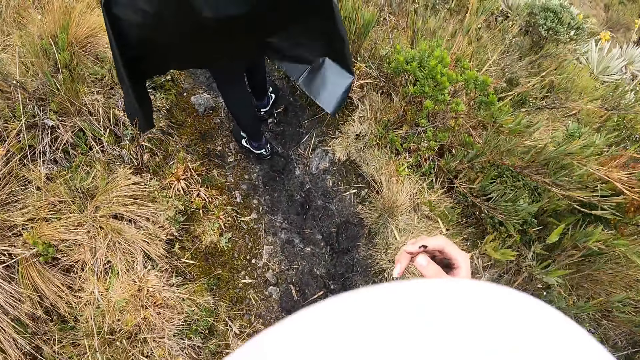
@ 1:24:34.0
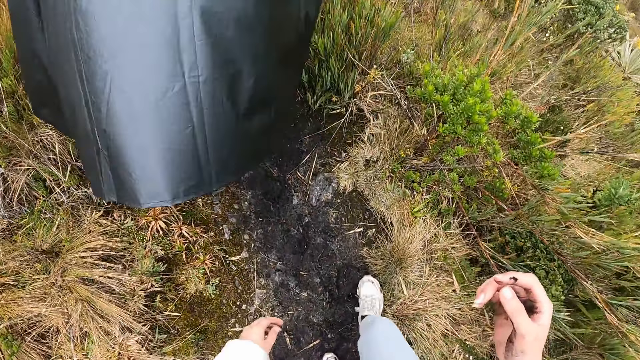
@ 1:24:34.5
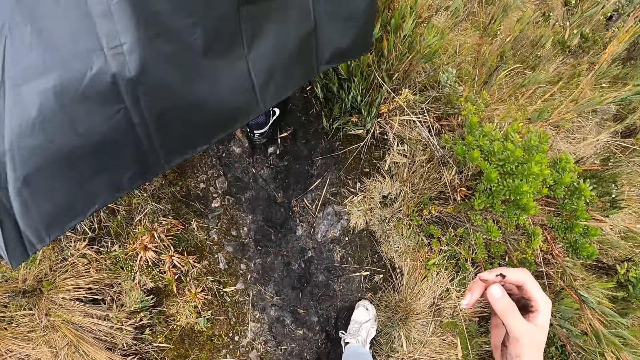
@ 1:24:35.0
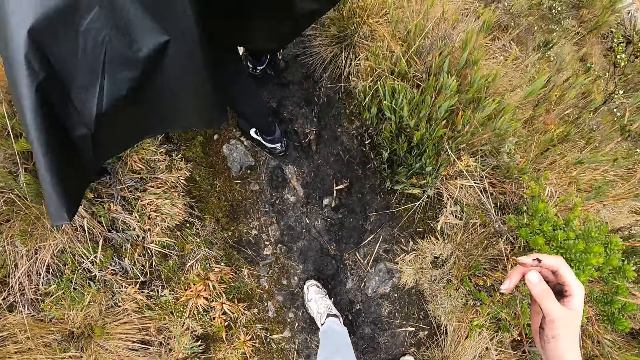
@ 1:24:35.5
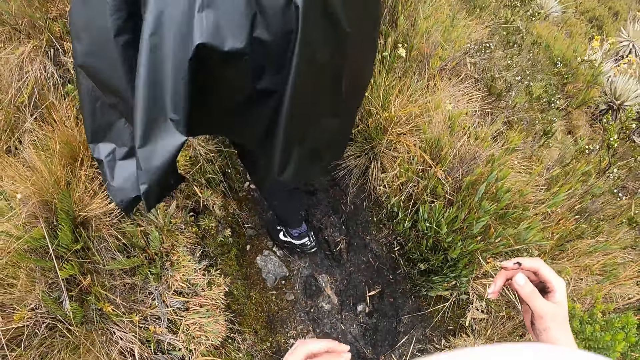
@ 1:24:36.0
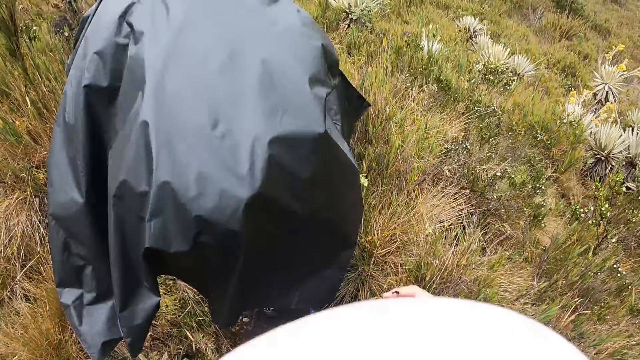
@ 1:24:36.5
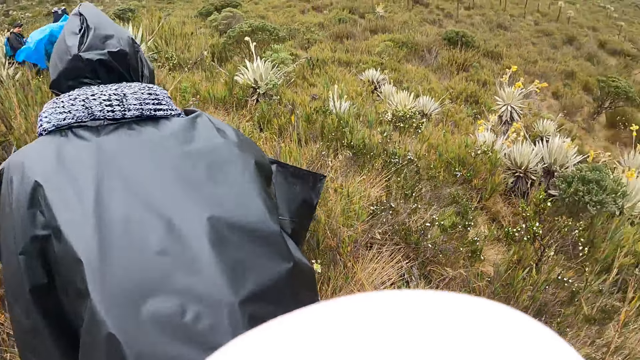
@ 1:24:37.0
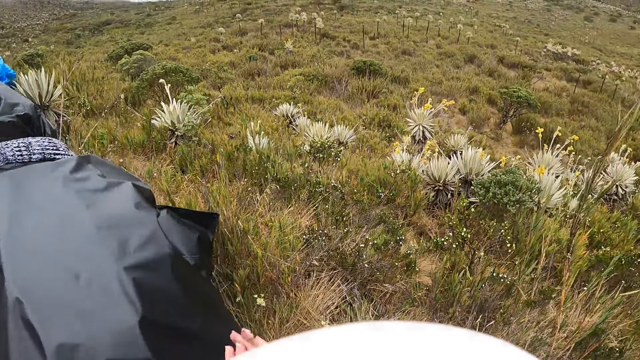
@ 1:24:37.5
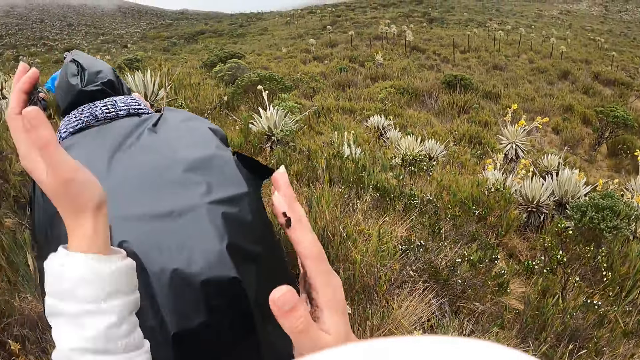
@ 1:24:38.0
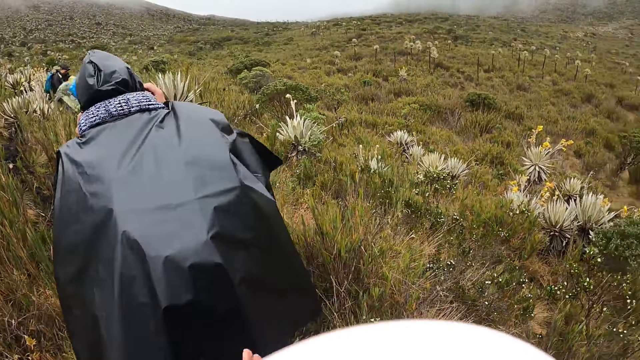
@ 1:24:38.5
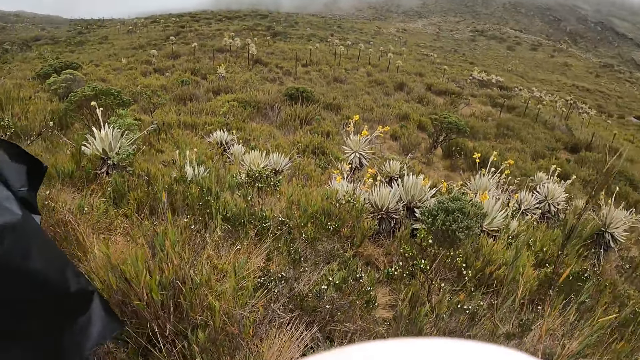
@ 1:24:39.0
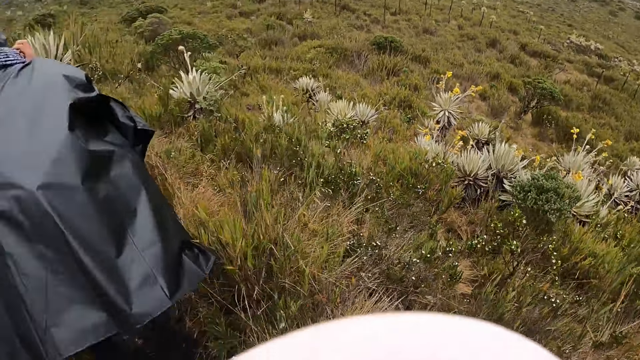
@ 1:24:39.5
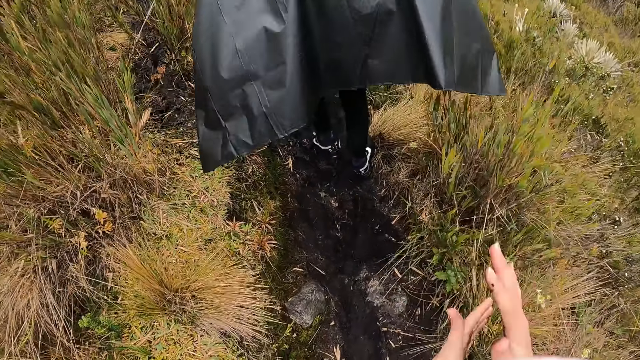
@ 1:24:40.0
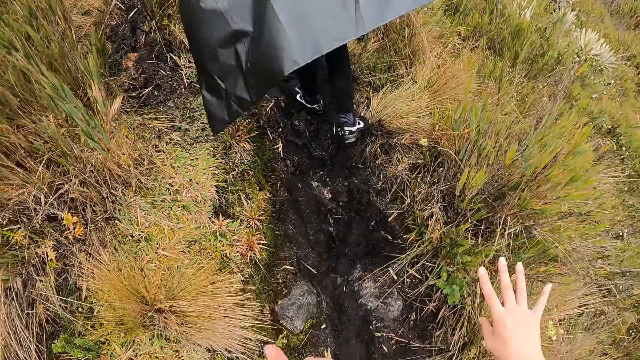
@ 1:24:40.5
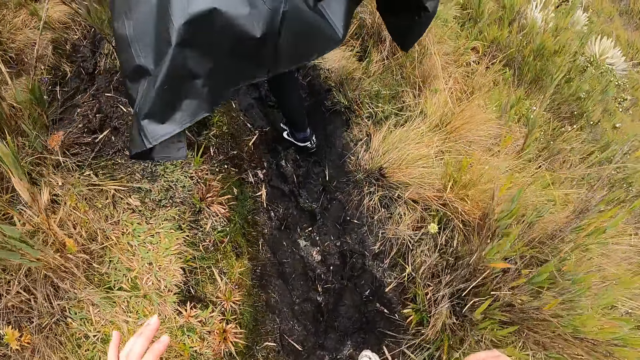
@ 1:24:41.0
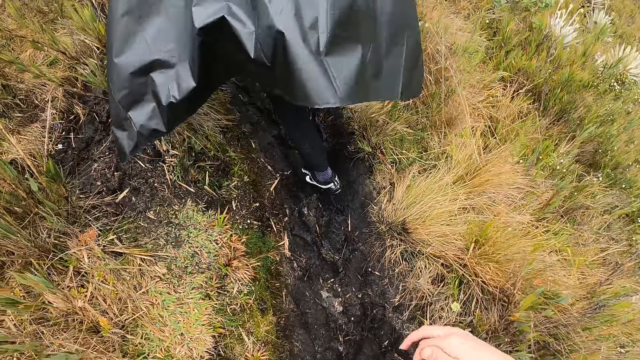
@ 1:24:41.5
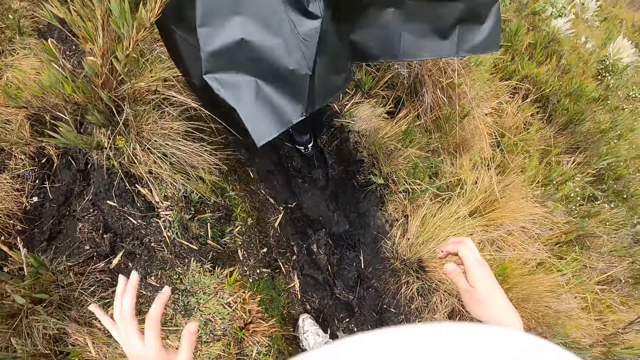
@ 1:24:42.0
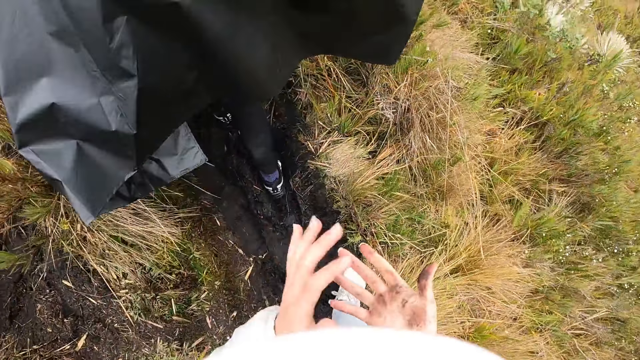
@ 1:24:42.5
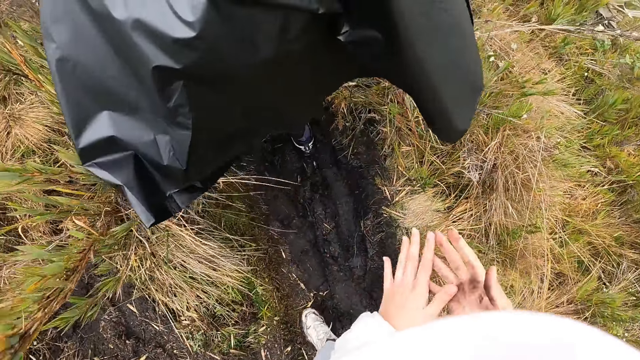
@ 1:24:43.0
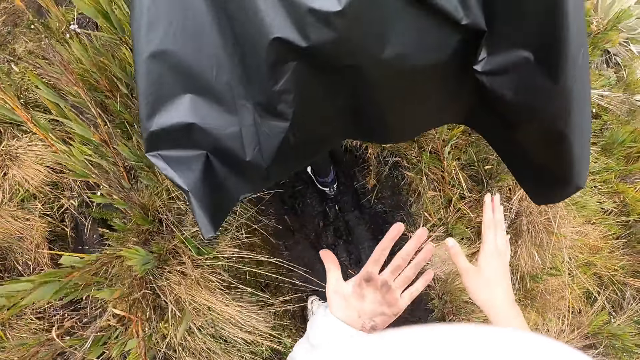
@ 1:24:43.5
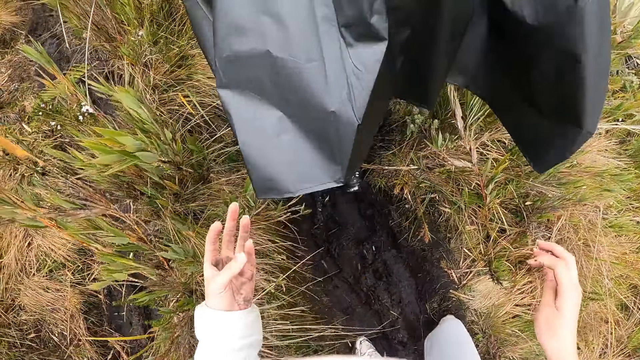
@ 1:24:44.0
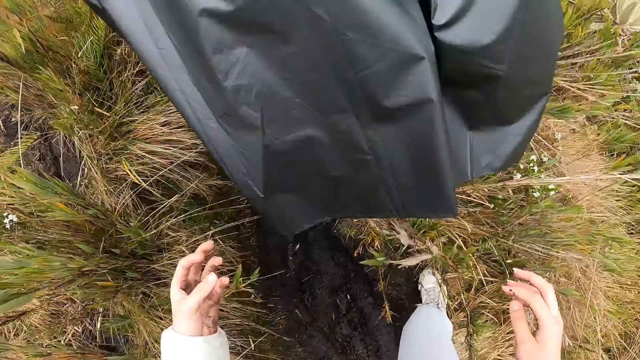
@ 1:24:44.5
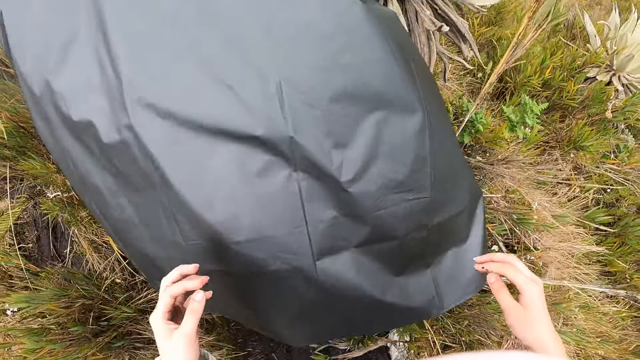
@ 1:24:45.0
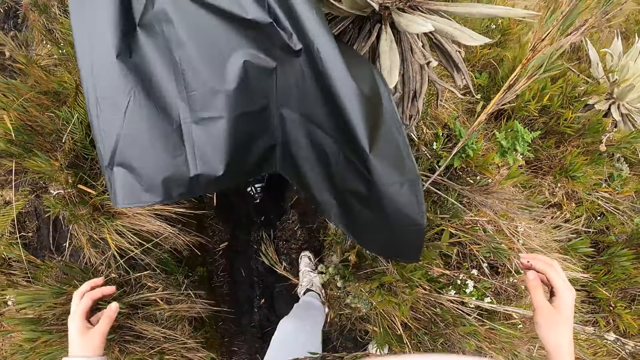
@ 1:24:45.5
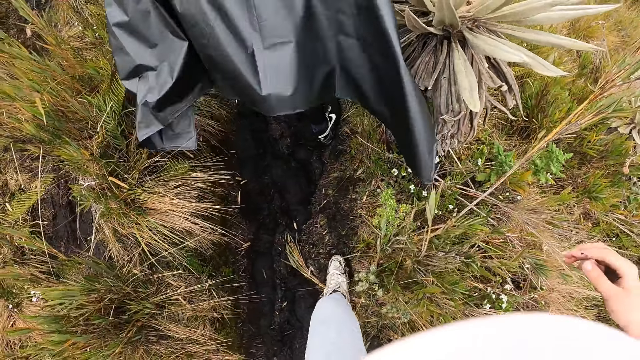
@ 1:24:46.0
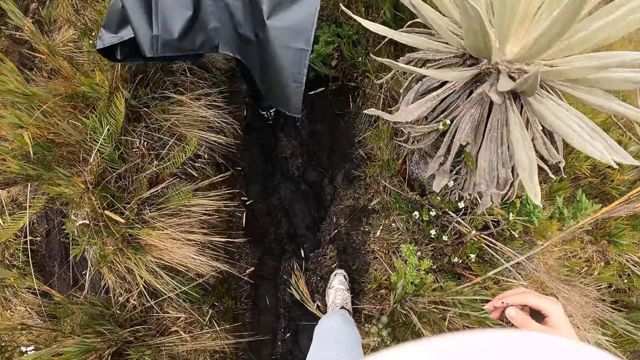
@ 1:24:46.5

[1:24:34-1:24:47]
The camera wearer dusts both palms together. A person walks around. The camera wearer rubs hands. They walk around. They rub hands. They walk around.

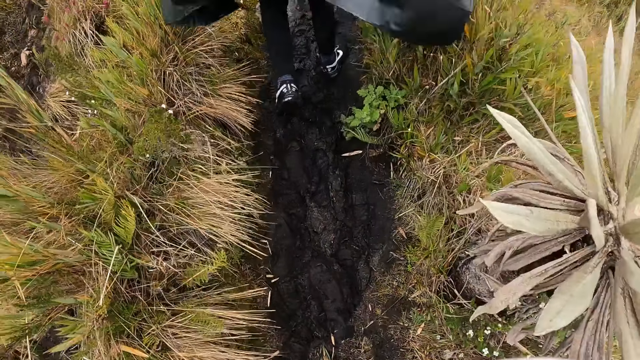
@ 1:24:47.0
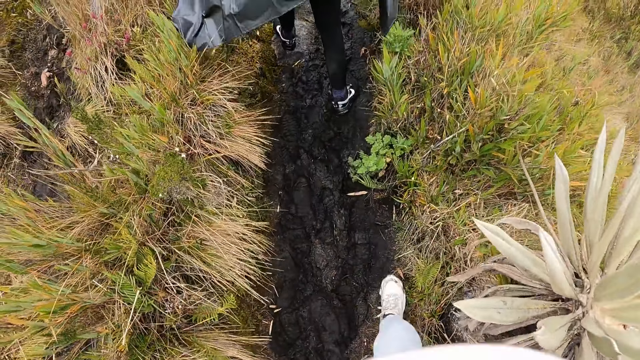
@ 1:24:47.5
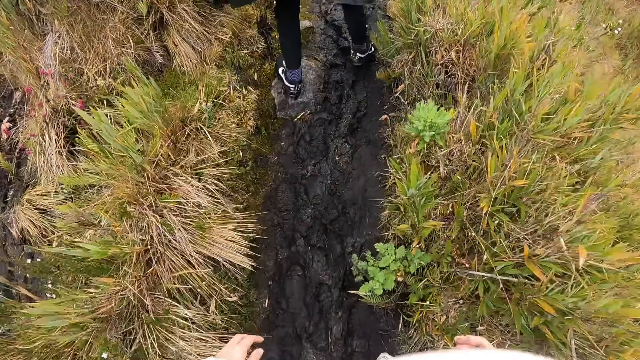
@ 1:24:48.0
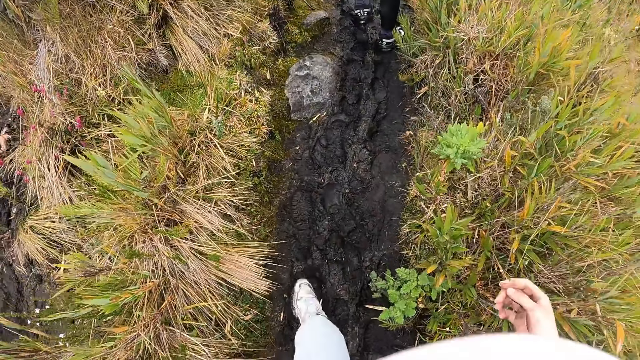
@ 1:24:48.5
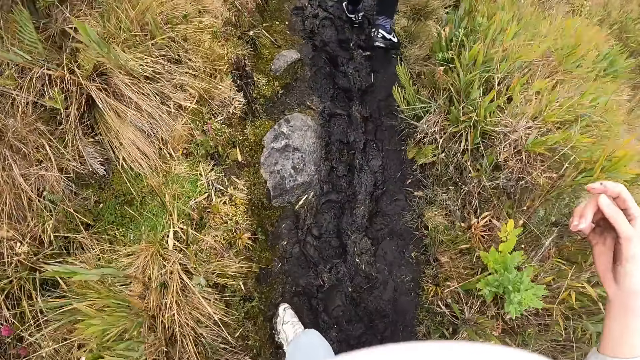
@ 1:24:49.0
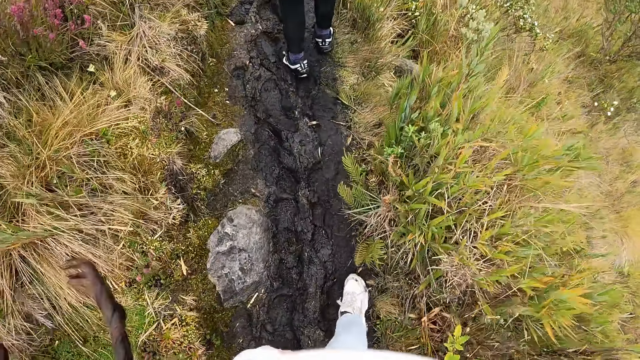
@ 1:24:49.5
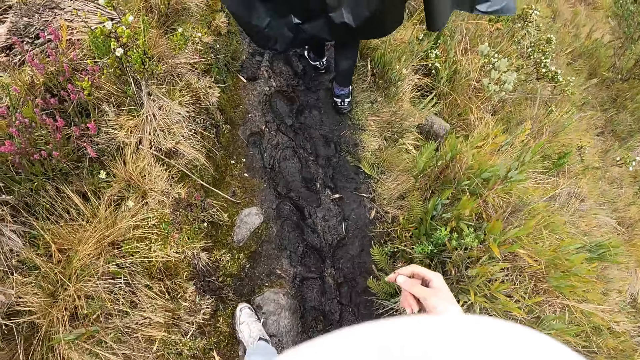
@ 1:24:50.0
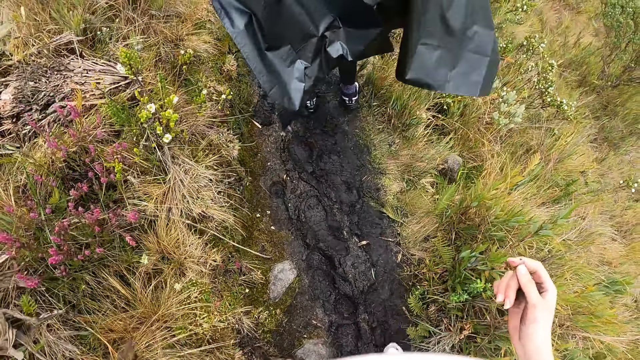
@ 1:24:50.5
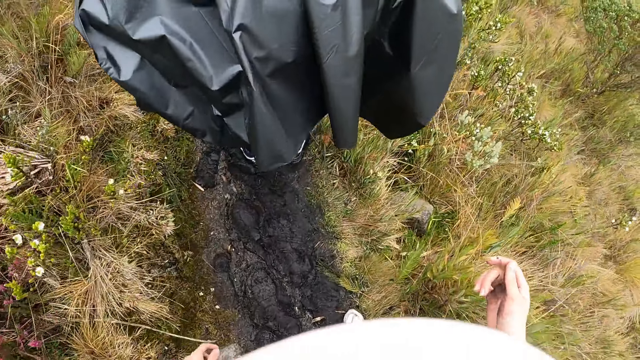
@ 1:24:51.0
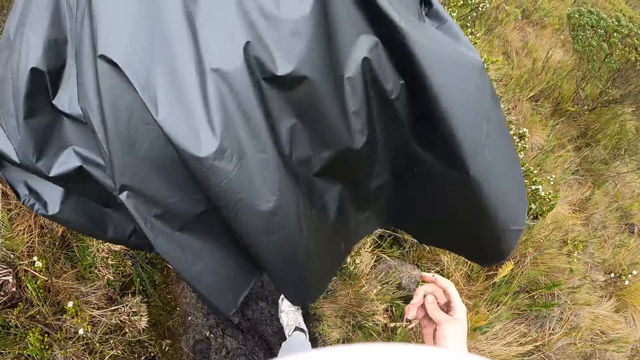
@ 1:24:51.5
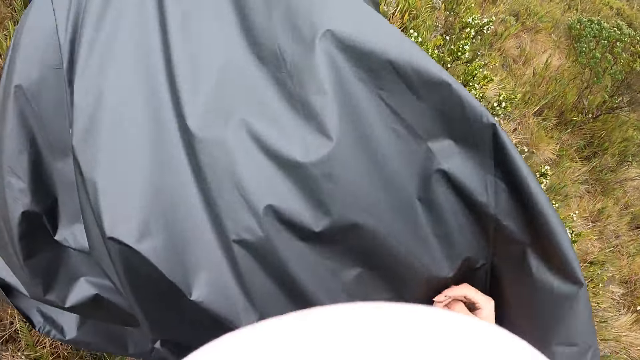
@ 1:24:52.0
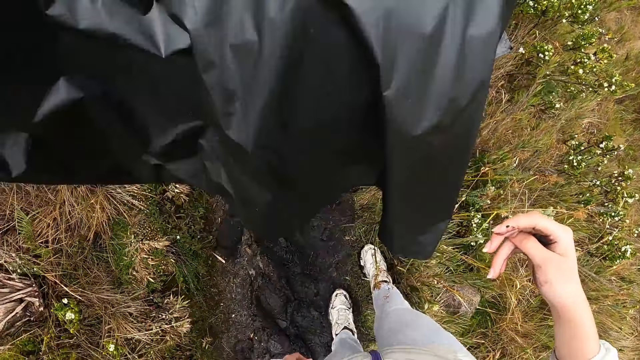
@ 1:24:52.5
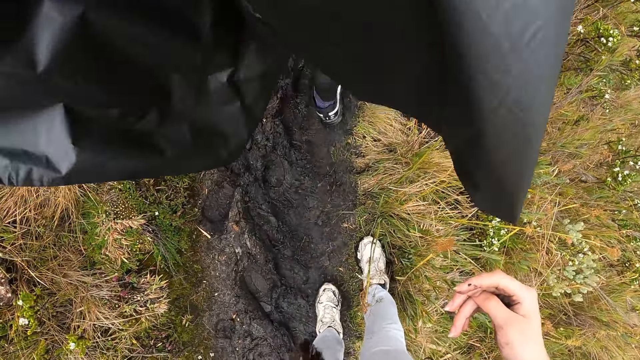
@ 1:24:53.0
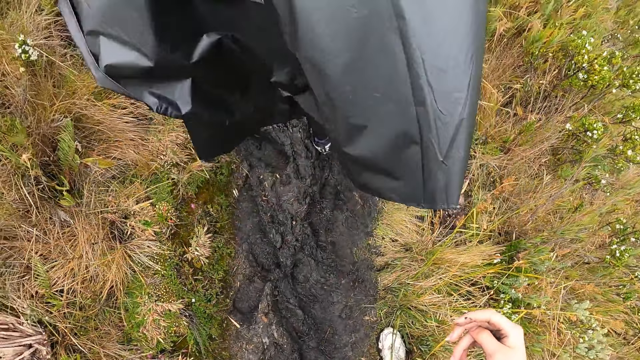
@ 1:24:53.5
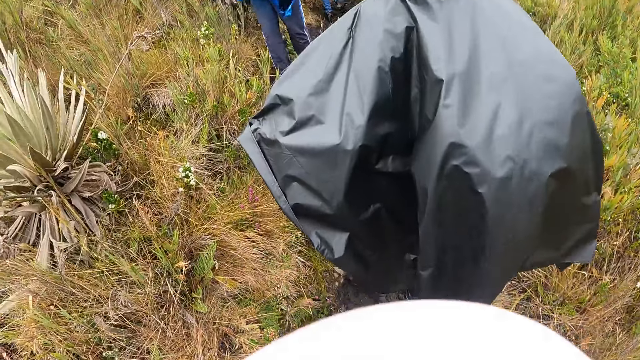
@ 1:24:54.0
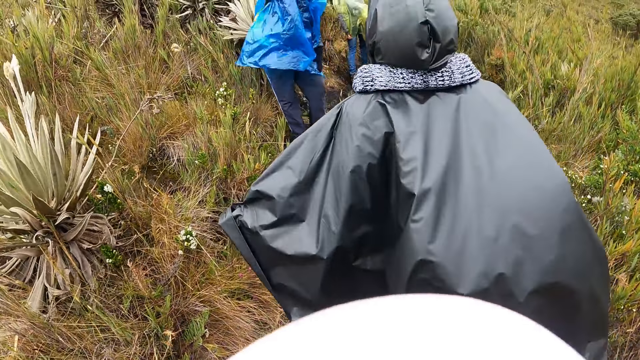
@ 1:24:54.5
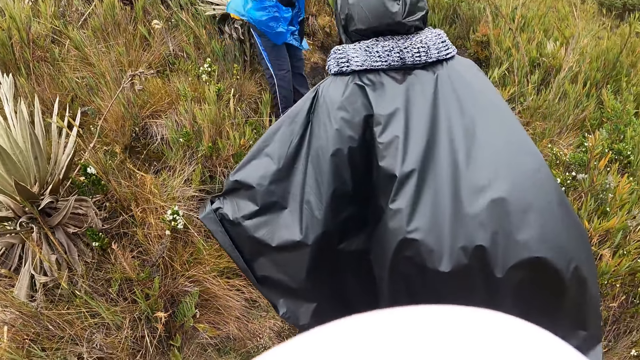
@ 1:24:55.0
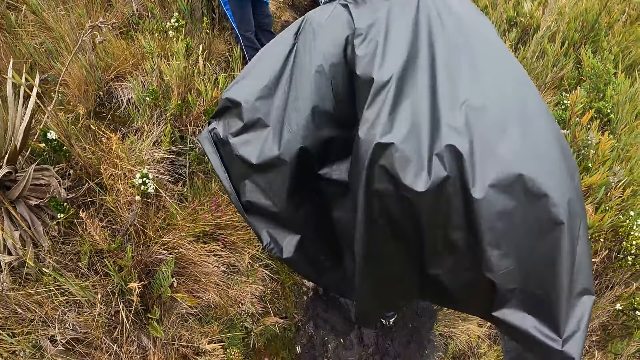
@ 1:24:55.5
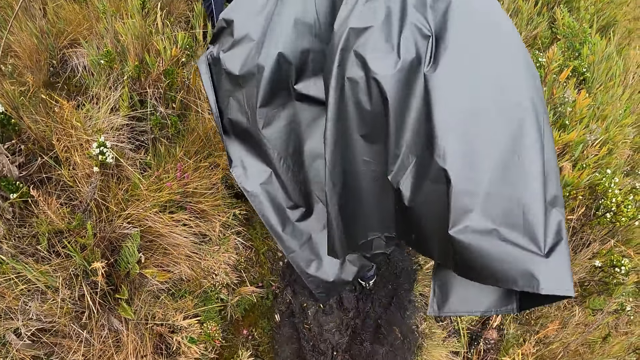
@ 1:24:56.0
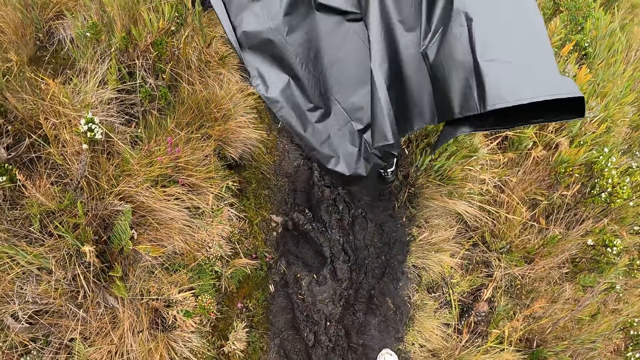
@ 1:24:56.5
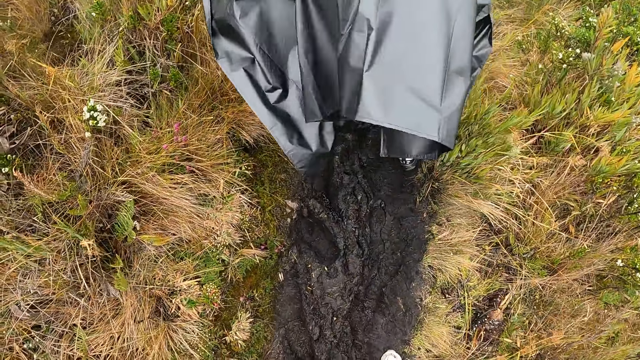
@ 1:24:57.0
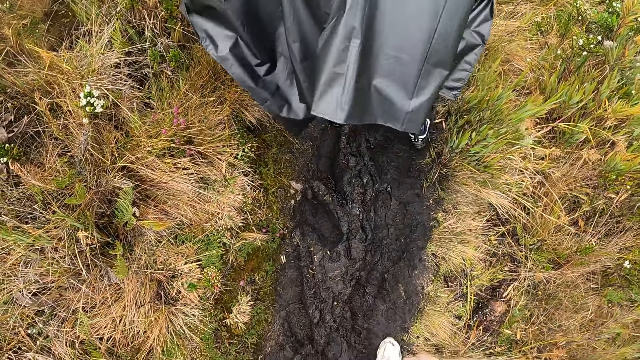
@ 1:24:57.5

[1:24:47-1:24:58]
A person walks around. The camera wearer walks around. The person walks around. The camera wearer walks around. The person walks around.
